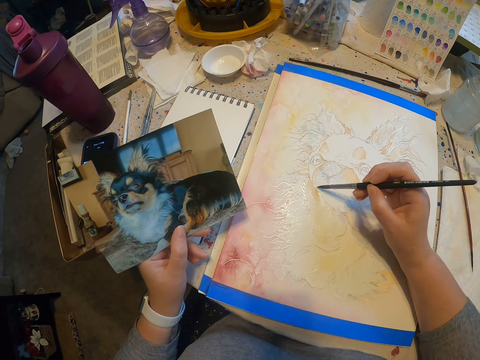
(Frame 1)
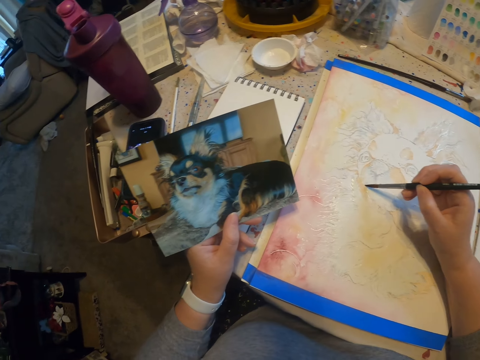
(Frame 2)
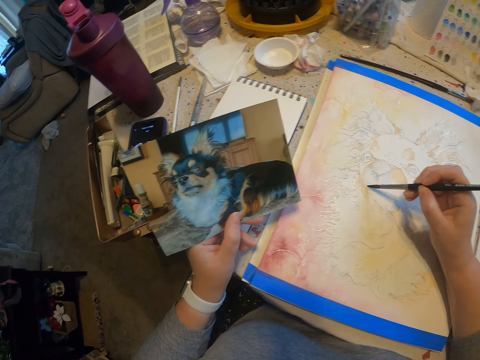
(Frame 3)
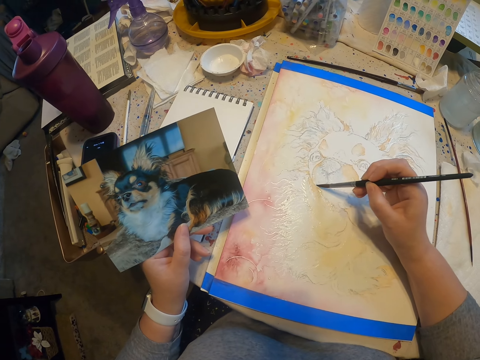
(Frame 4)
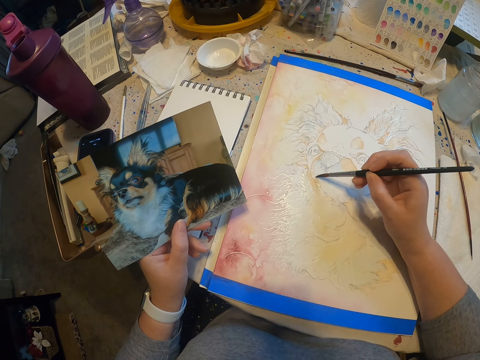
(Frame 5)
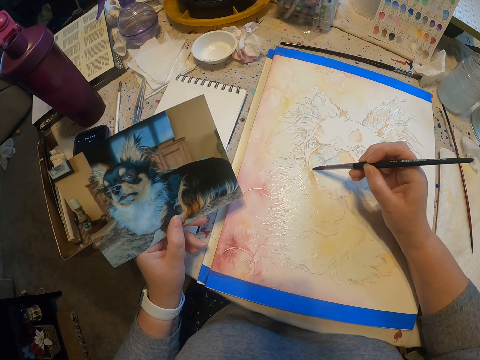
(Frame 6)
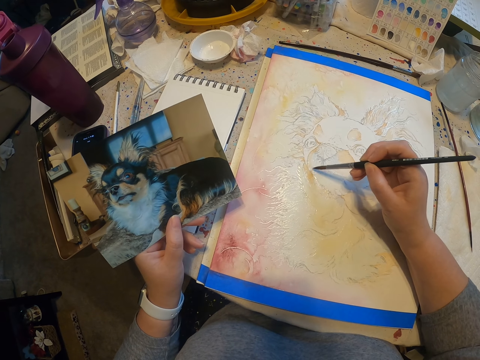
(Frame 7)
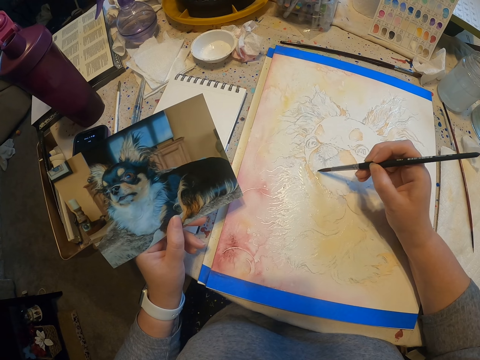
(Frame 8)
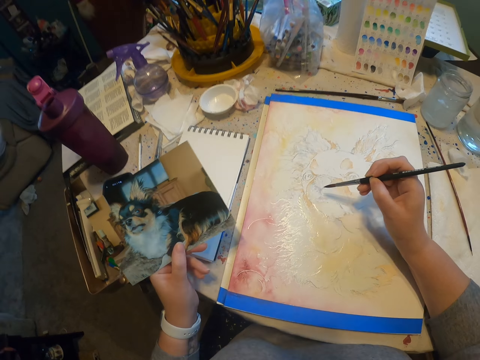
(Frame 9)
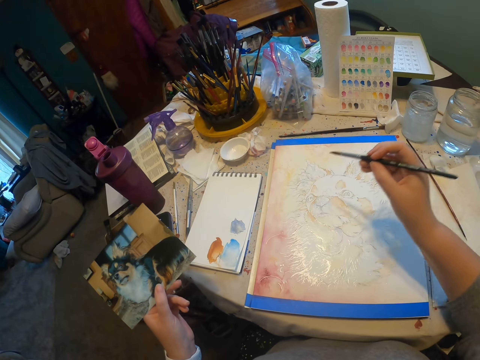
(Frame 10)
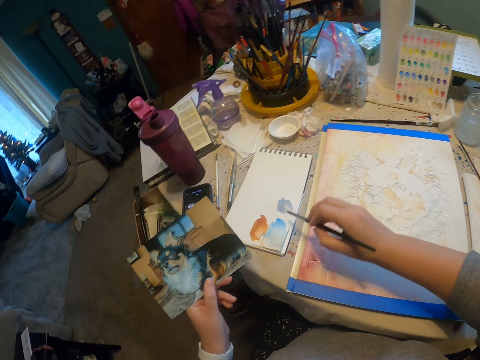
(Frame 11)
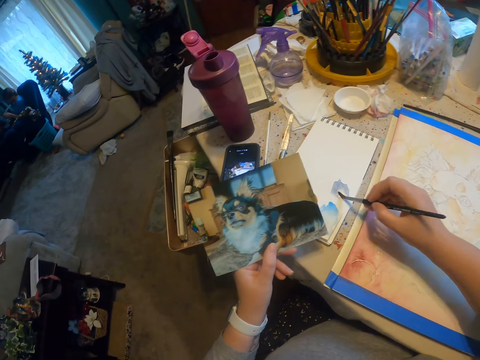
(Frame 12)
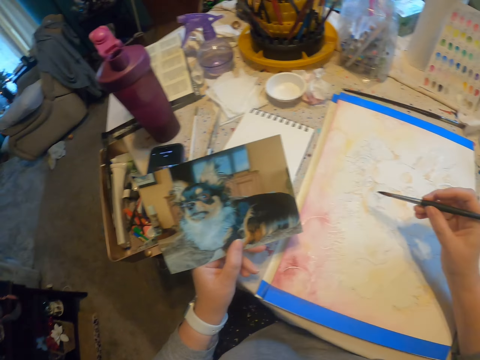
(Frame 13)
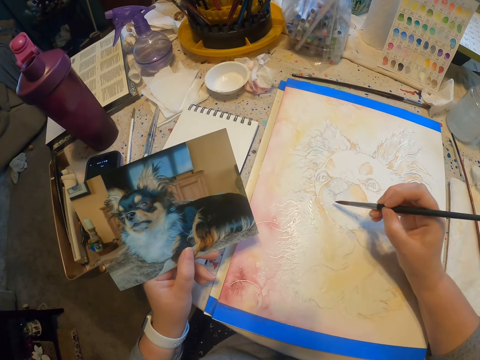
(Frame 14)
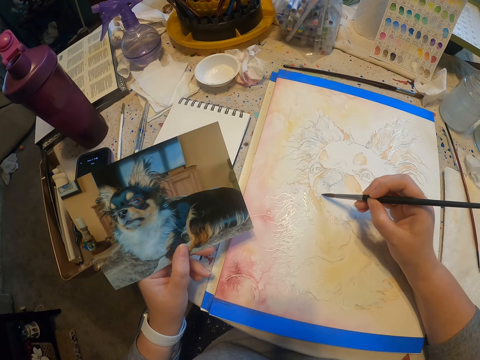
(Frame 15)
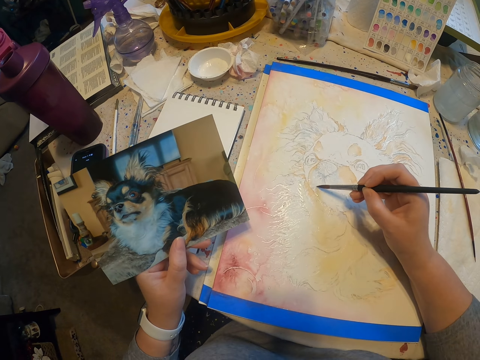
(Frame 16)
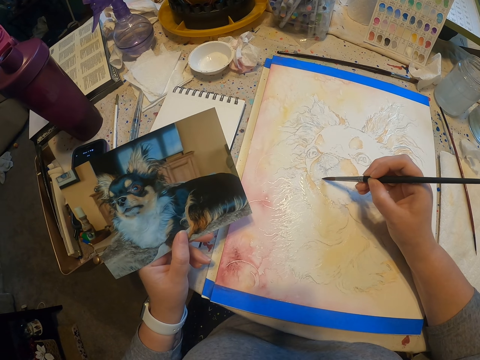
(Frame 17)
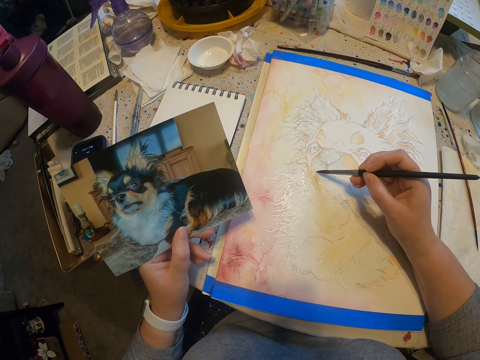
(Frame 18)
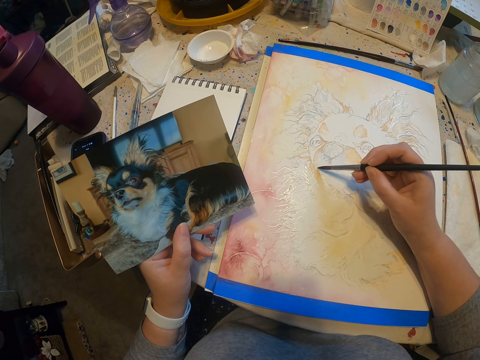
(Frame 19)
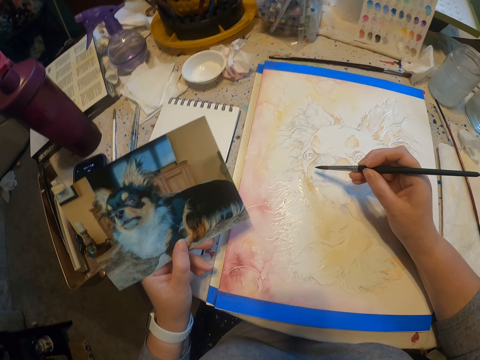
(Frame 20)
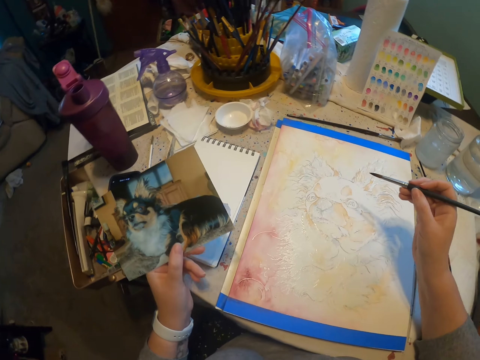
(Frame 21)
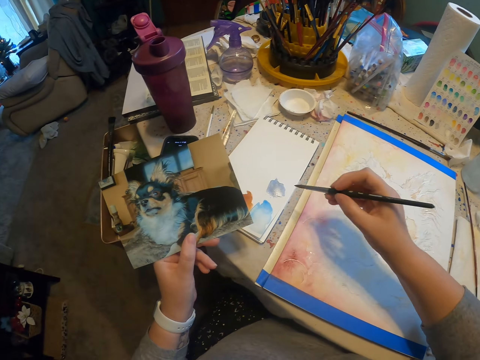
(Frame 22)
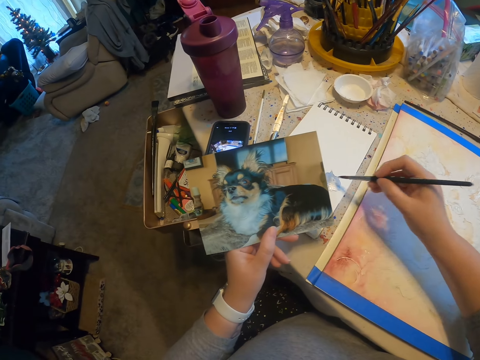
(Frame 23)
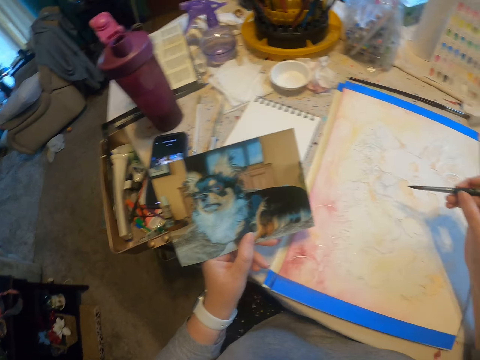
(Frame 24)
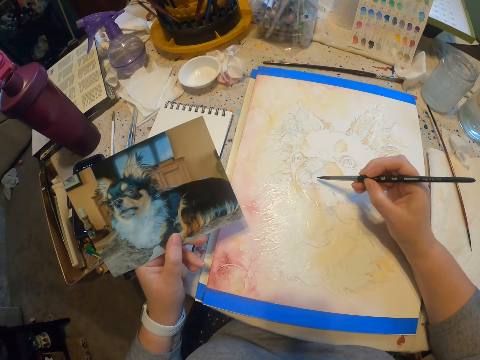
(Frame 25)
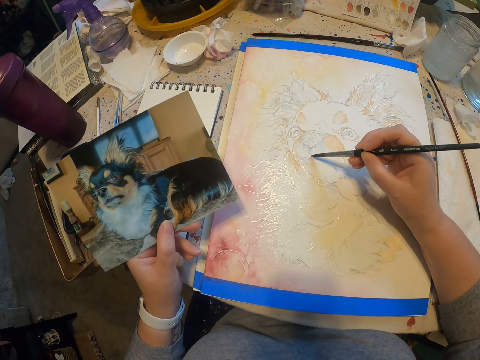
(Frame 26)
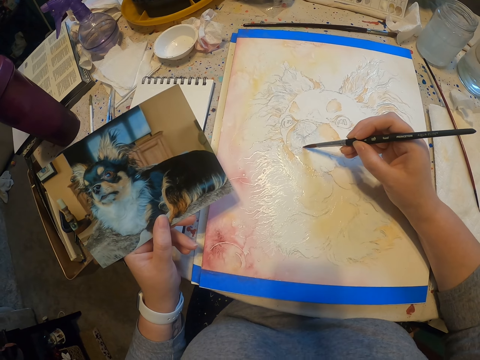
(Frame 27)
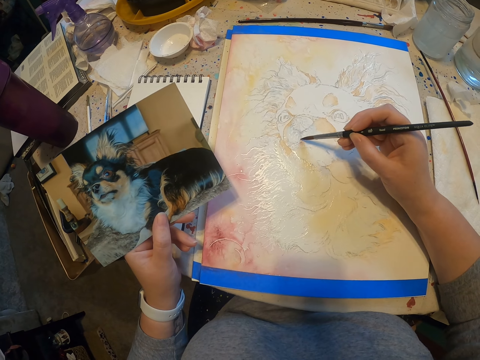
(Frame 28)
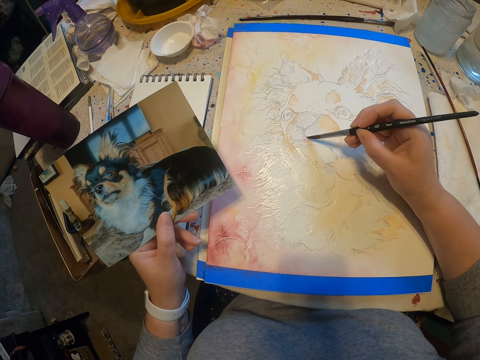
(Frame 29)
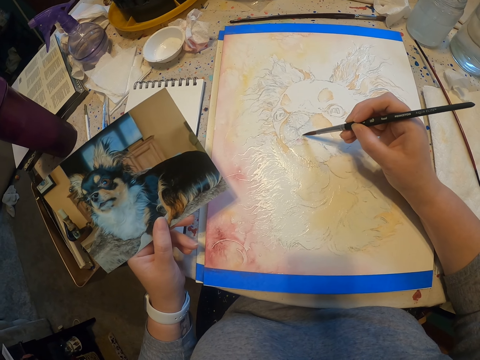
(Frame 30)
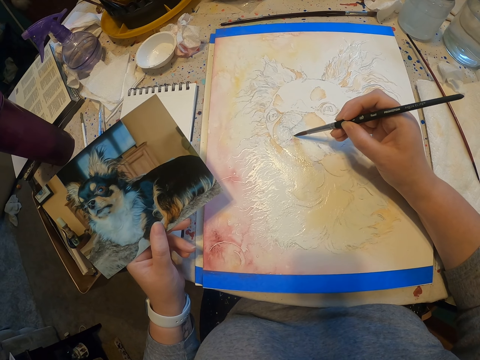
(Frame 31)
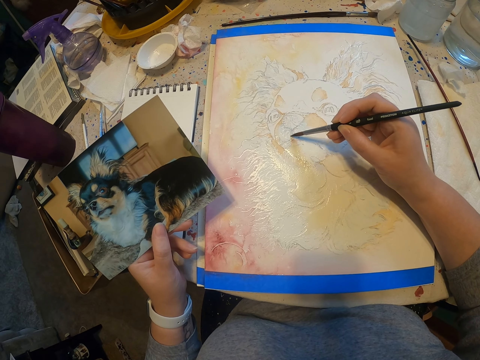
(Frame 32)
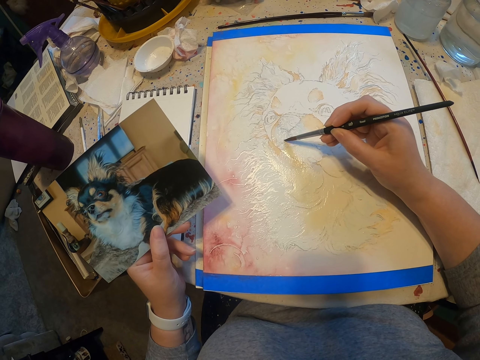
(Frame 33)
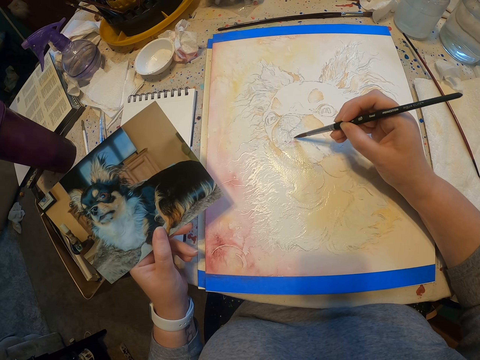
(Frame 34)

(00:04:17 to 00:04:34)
The camera wearer paints the picture using the painting brush. They rub the brush on the paint. They touch the paint on the paper with the paint brush. They paint a dog on the paper using the painting brush. They rub the brush on the paint. They paint the picture using the painting brush.

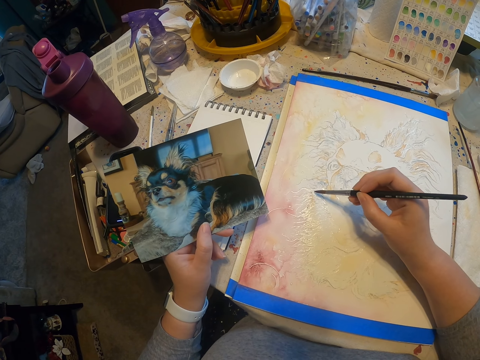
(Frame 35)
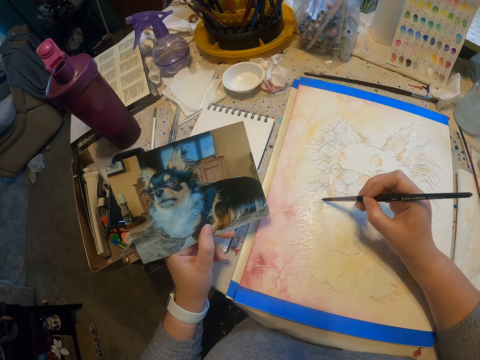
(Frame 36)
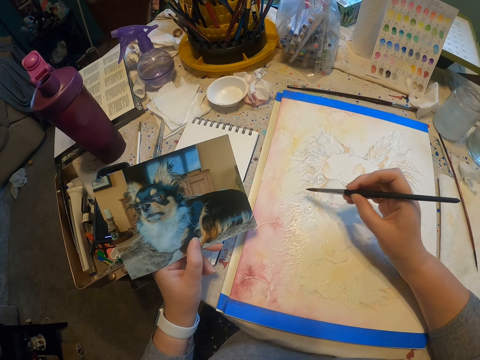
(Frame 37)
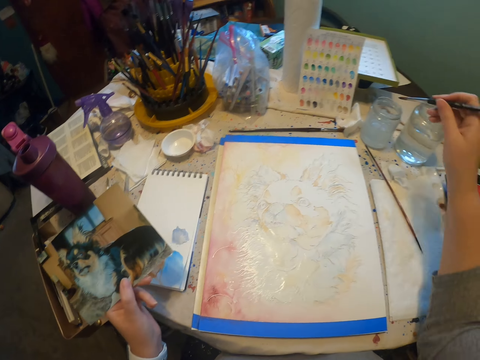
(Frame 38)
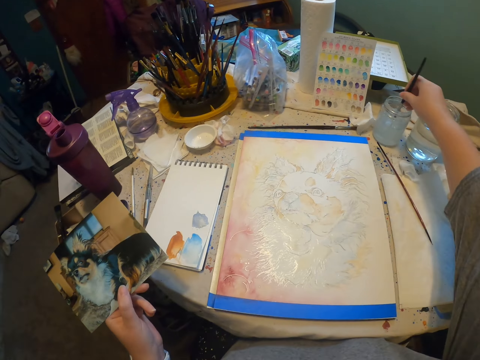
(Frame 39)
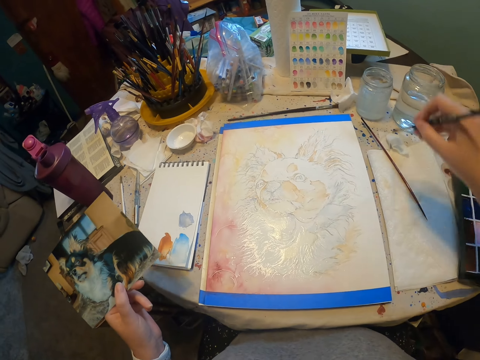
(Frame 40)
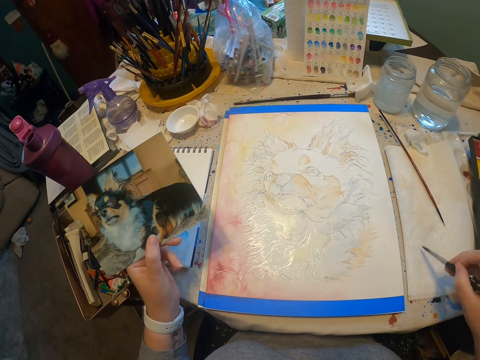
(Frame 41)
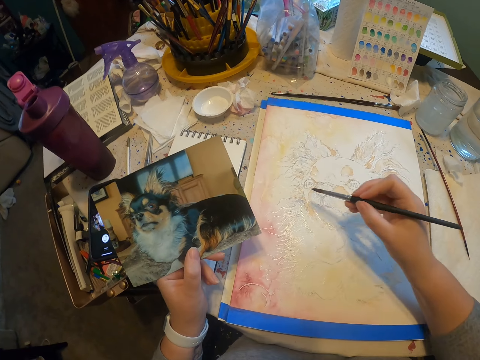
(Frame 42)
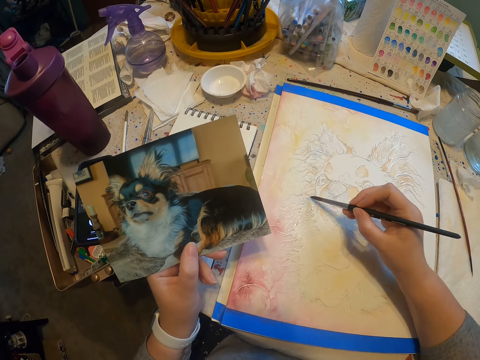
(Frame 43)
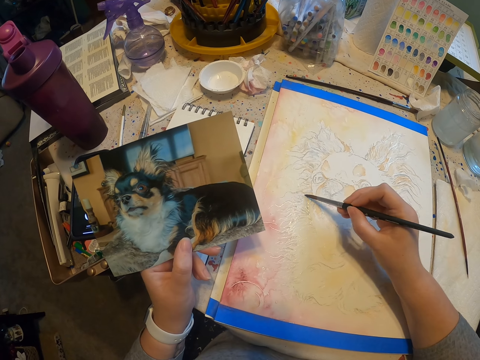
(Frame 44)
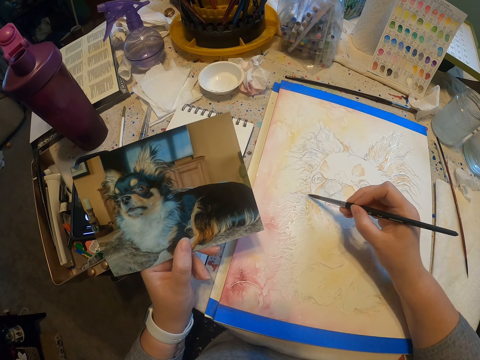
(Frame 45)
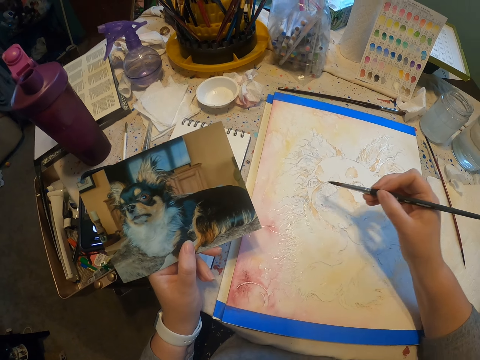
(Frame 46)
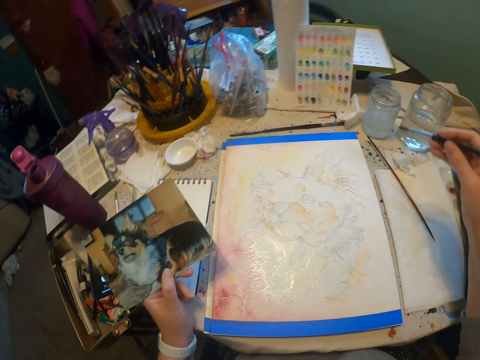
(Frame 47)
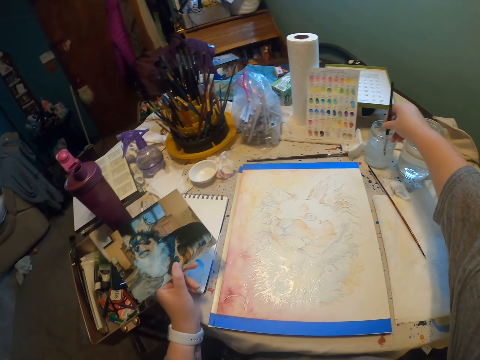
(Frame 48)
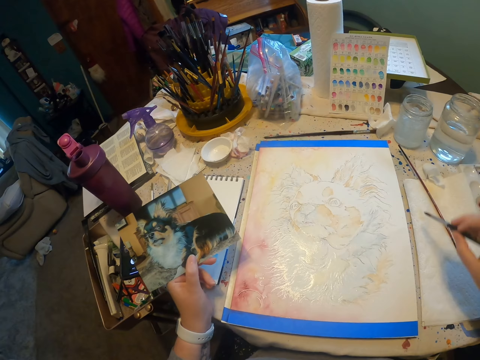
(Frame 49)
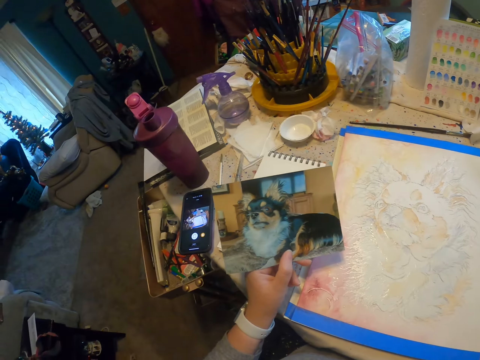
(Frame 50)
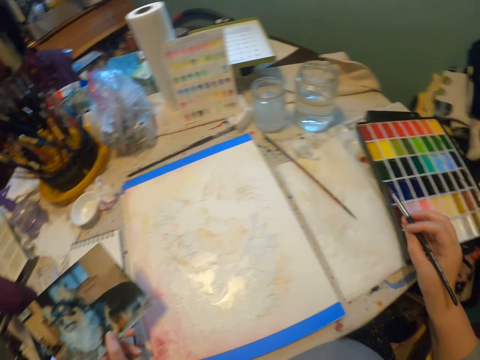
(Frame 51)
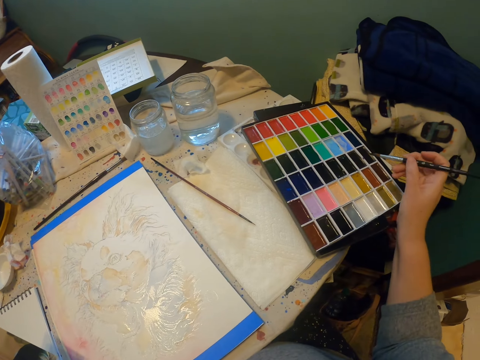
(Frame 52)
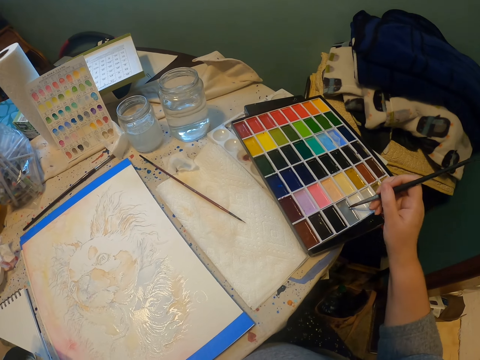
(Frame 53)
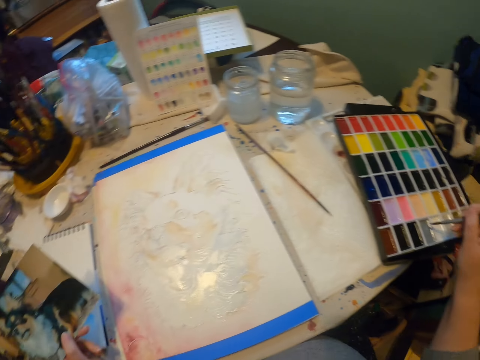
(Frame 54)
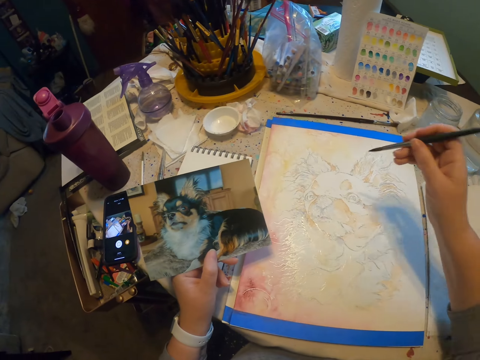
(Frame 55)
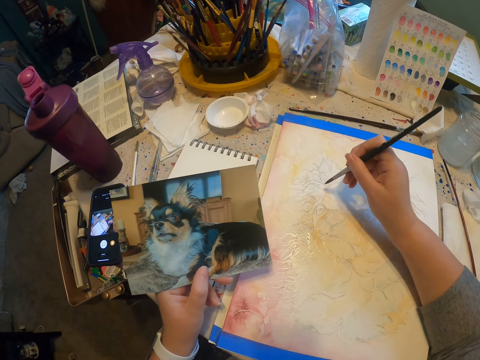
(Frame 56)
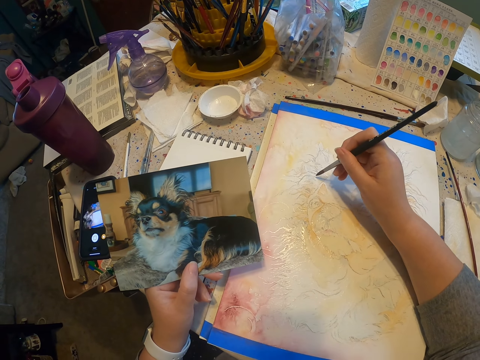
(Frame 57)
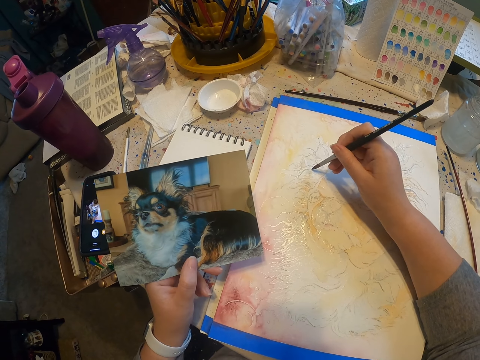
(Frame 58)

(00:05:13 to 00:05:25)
The camera wearer dips the paint brush in liquid in a glass. They paint the picture using the paint brush. They dip the paint brush in a paint box. They rub the brush on the paint. They paint the picture using the paint brush.
